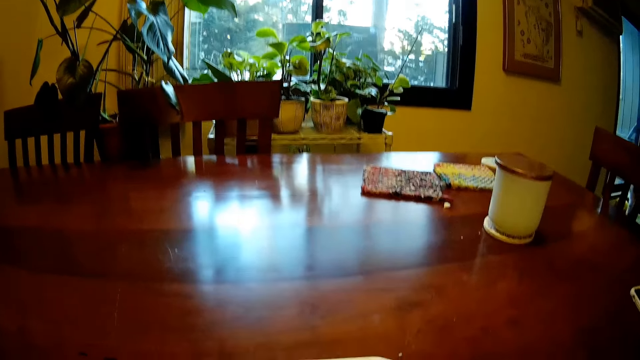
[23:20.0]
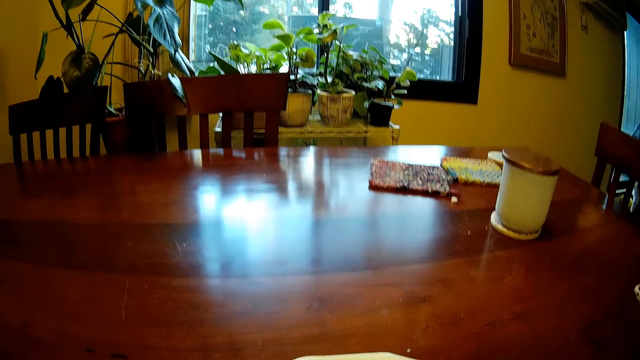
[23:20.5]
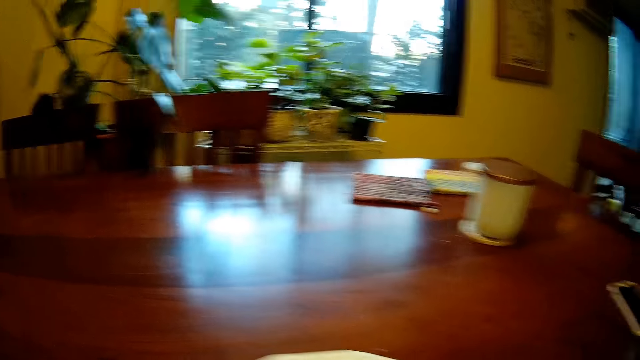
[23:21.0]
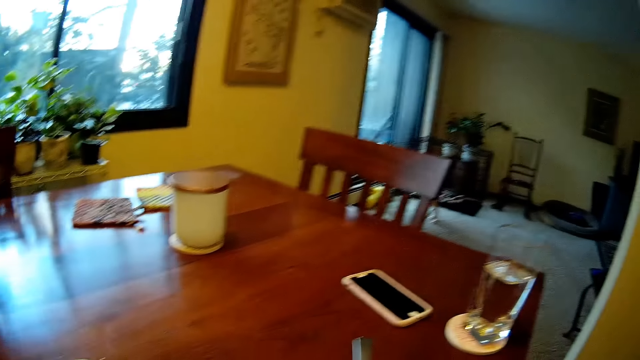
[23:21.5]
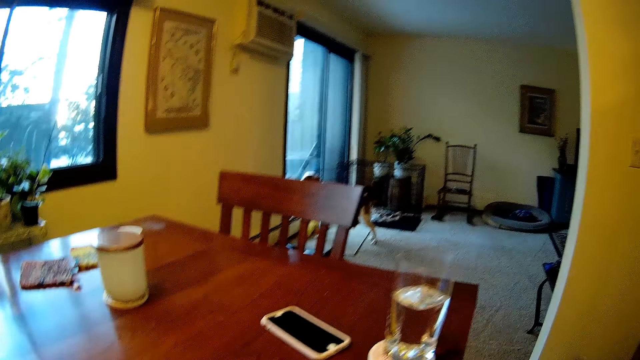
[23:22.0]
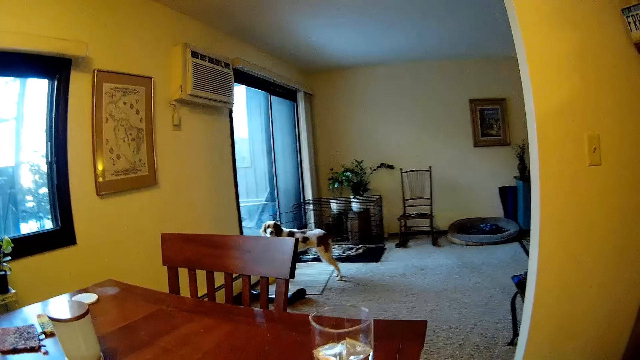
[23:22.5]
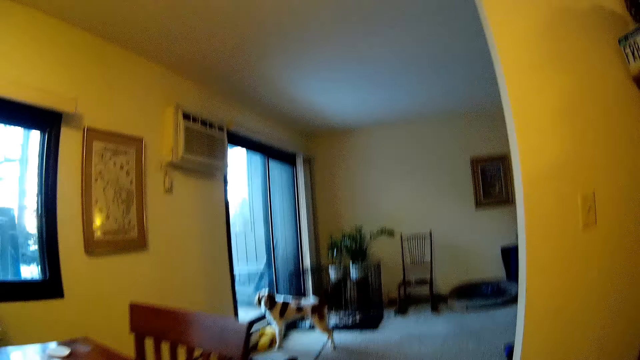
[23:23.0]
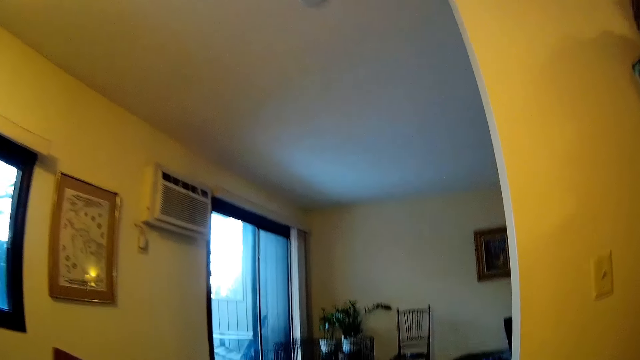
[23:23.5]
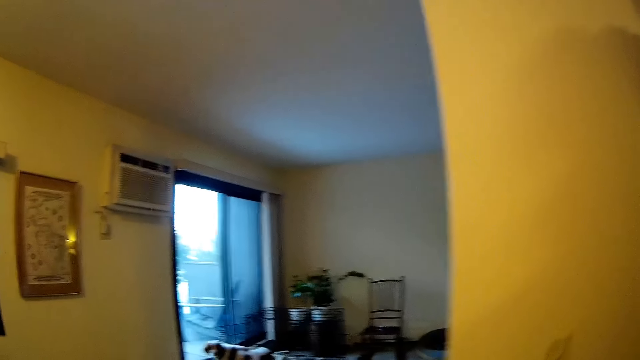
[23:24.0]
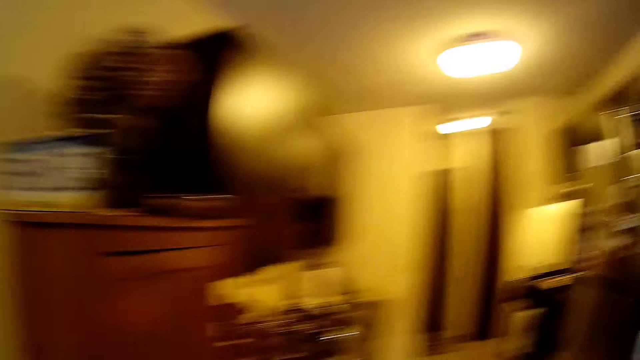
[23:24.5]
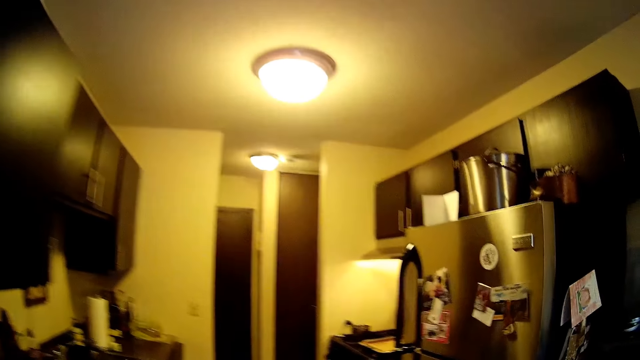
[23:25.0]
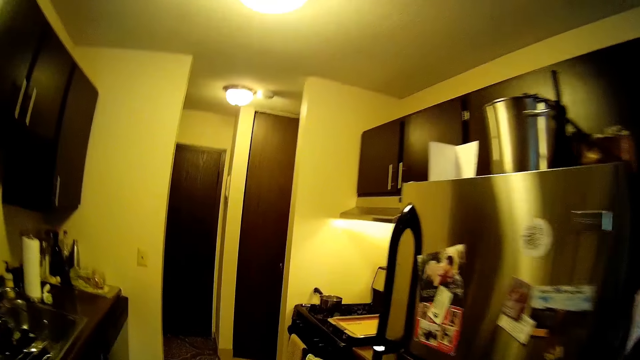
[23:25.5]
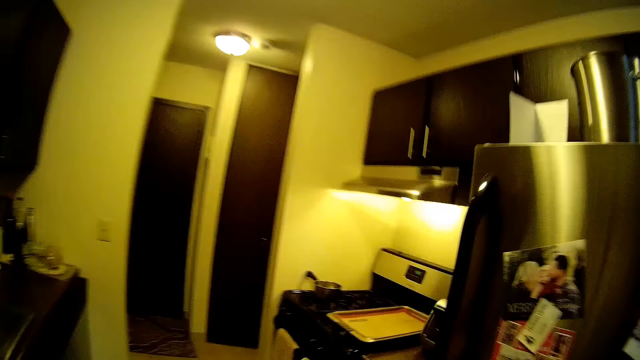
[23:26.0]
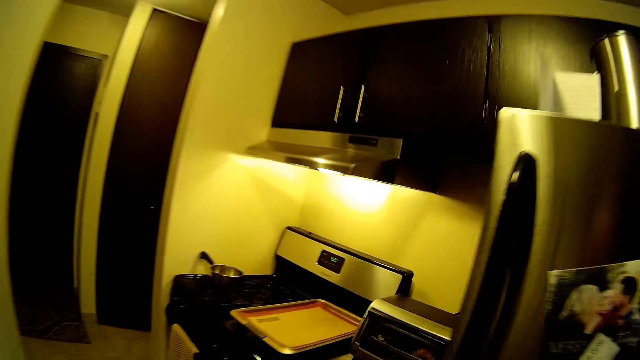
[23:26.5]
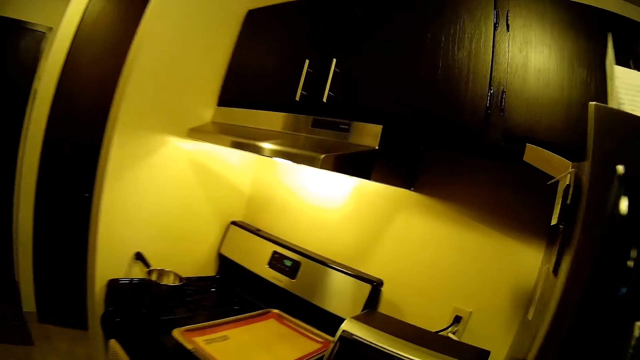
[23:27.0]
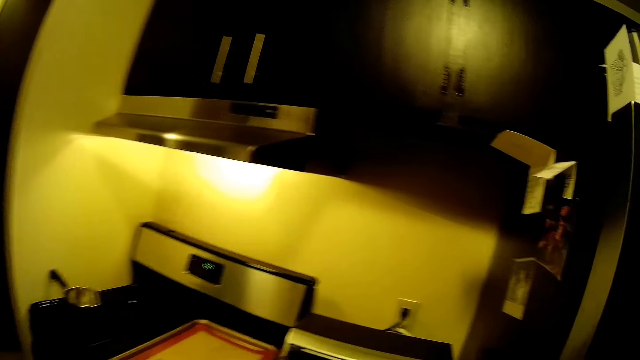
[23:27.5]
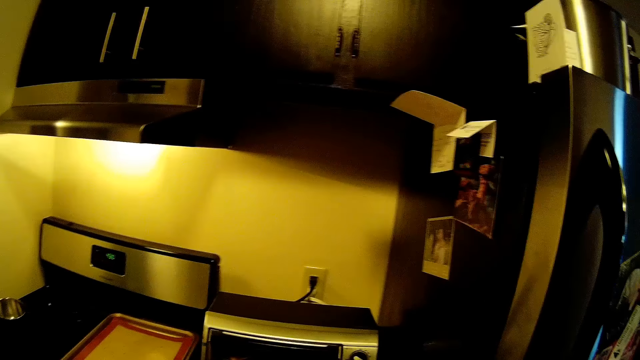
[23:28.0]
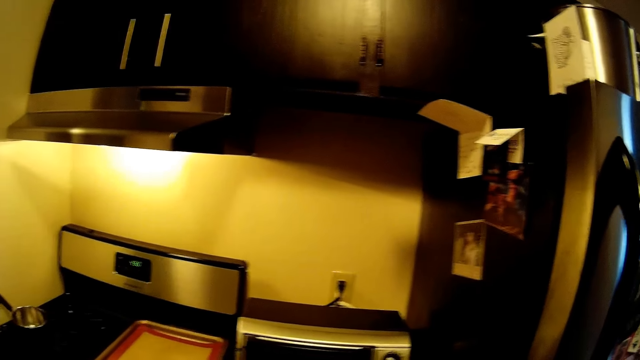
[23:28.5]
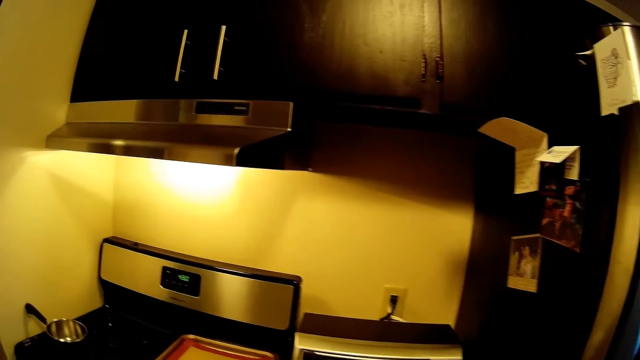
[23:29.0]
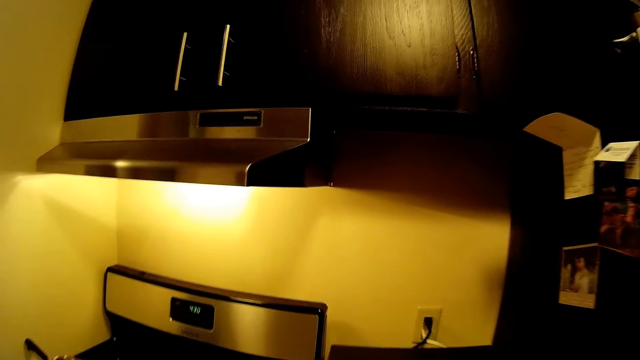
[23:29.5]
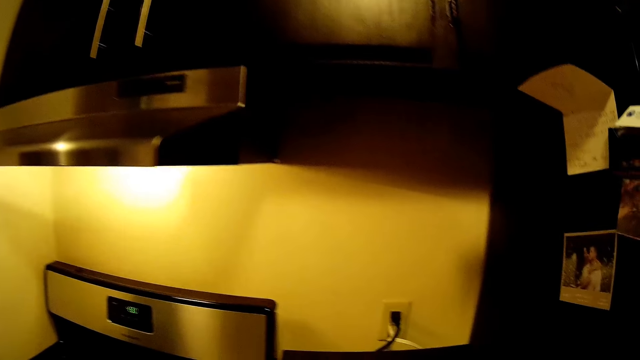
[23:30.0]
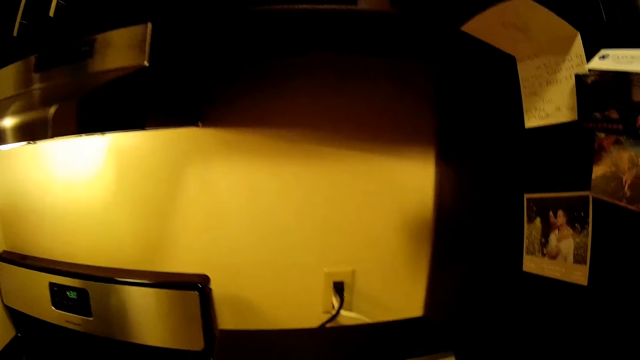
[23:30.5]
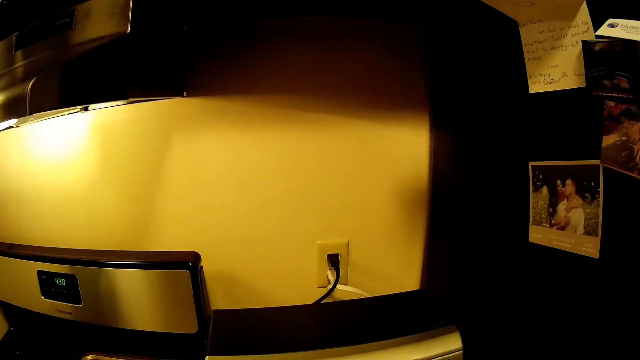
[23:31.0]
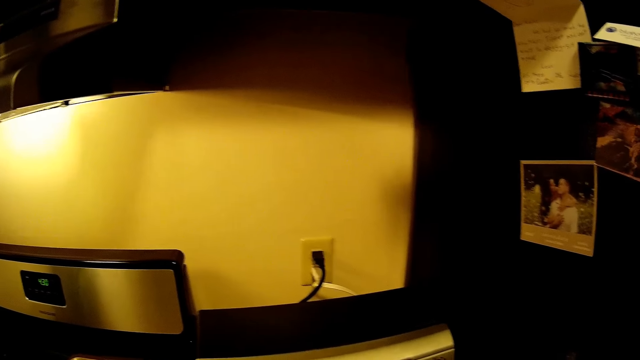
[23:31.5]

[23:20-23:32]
The camera wearer moves closer to the plate. They walk into the kitchen.

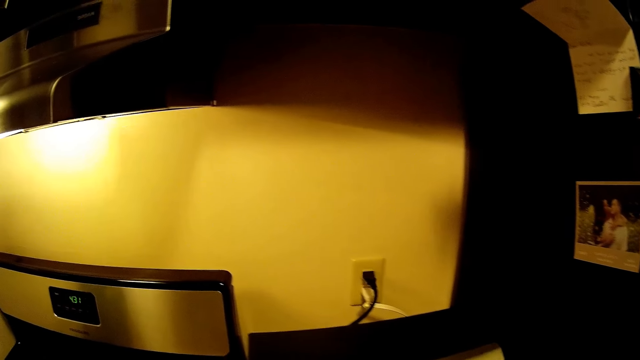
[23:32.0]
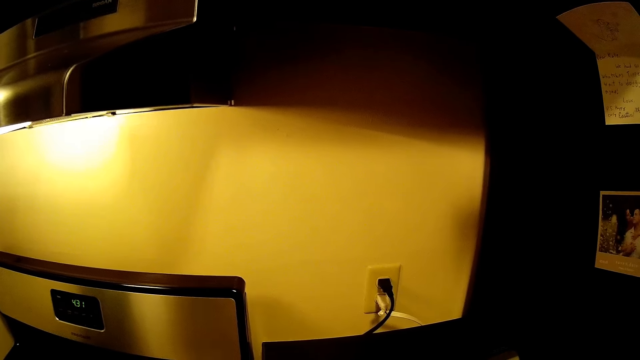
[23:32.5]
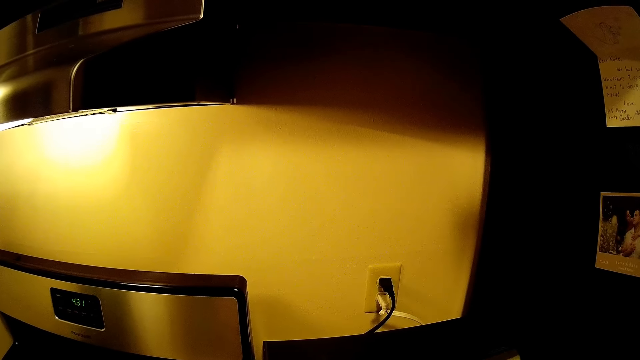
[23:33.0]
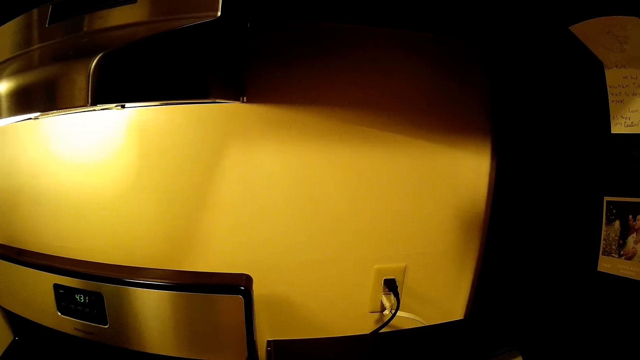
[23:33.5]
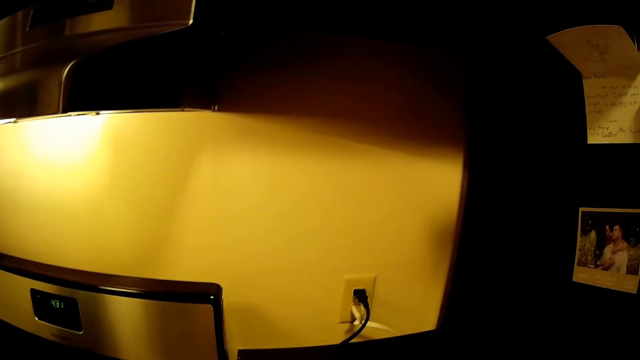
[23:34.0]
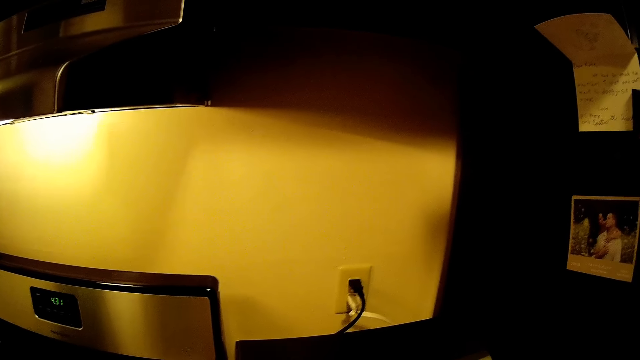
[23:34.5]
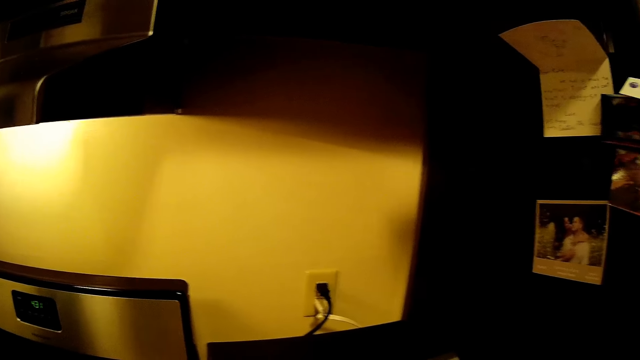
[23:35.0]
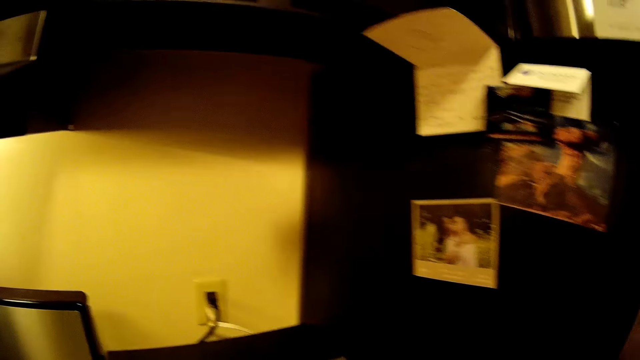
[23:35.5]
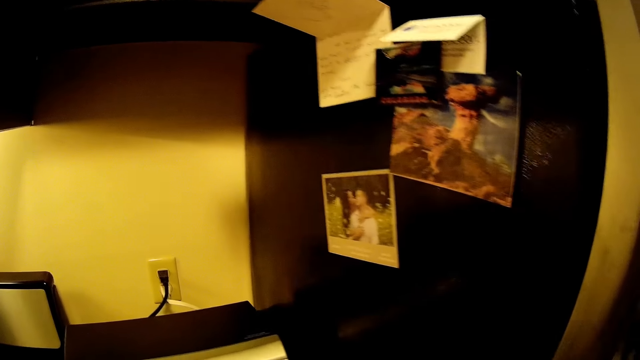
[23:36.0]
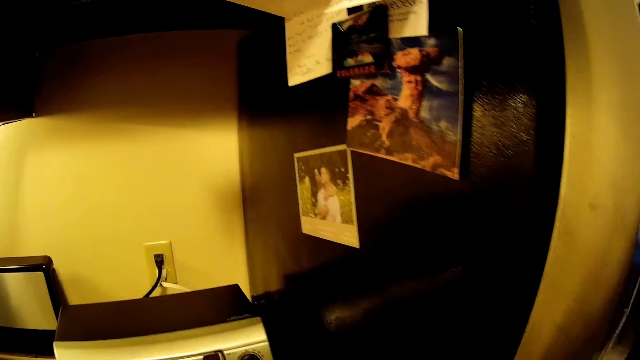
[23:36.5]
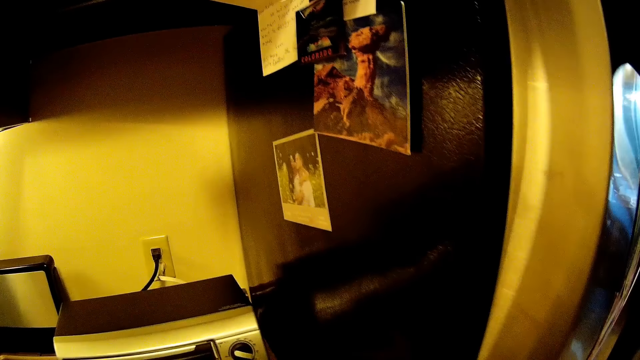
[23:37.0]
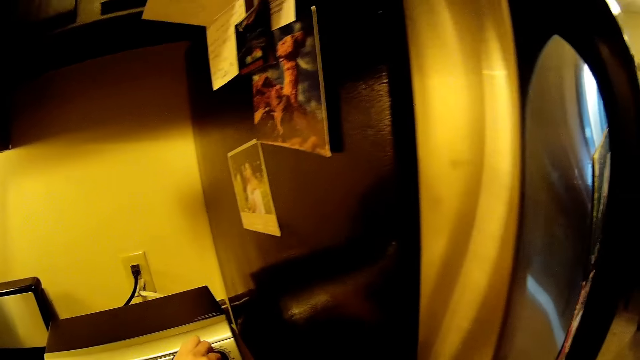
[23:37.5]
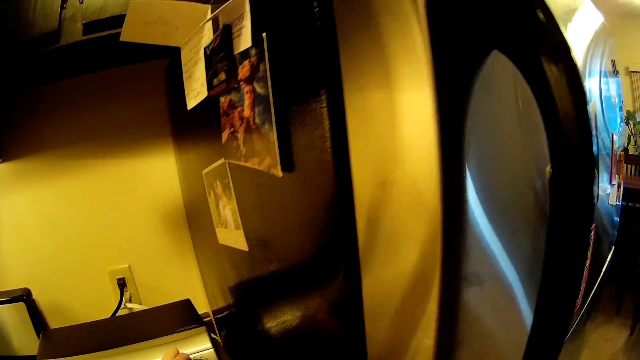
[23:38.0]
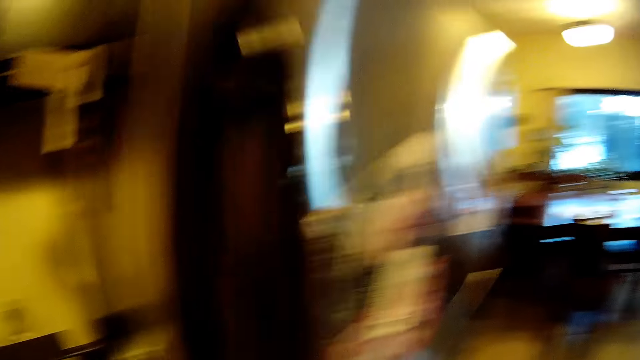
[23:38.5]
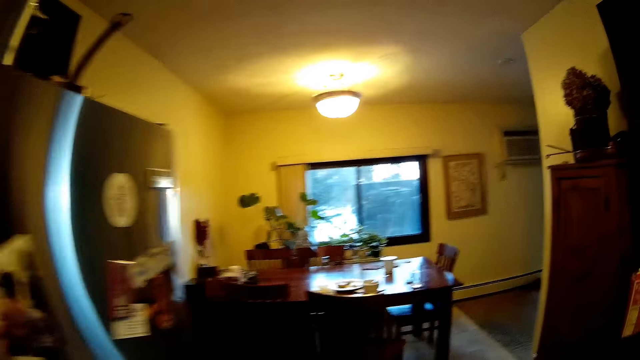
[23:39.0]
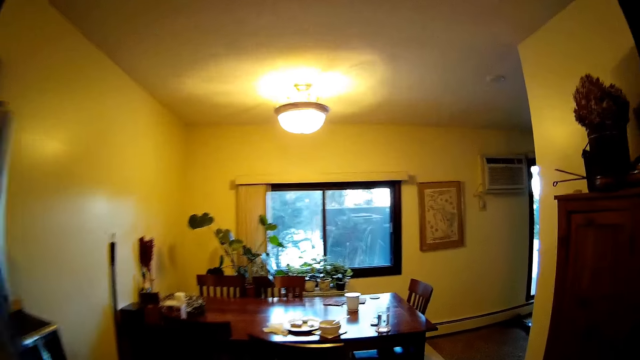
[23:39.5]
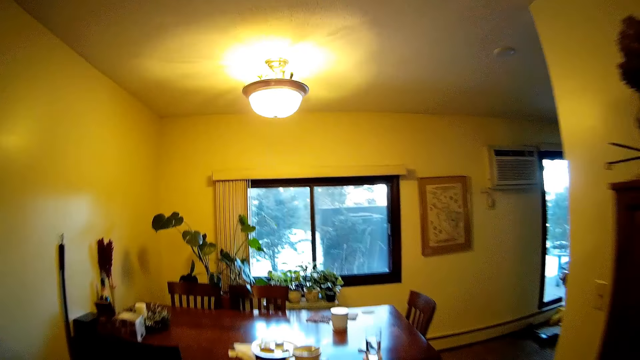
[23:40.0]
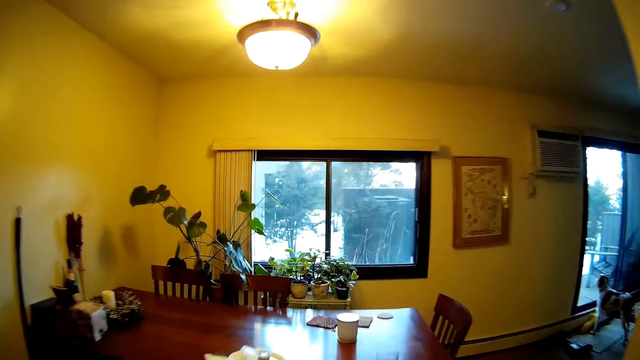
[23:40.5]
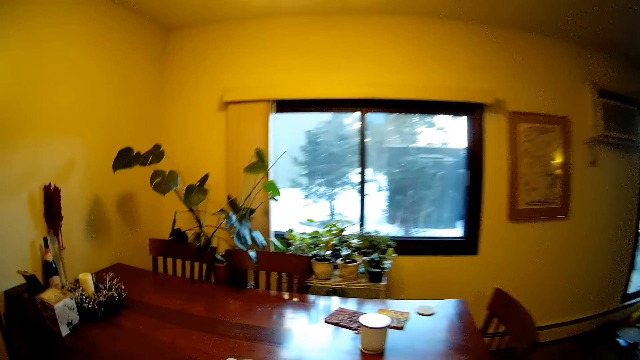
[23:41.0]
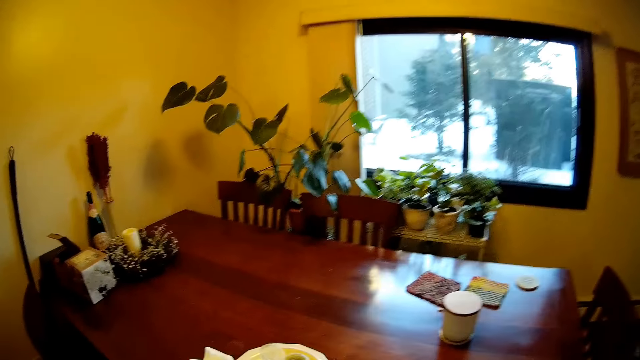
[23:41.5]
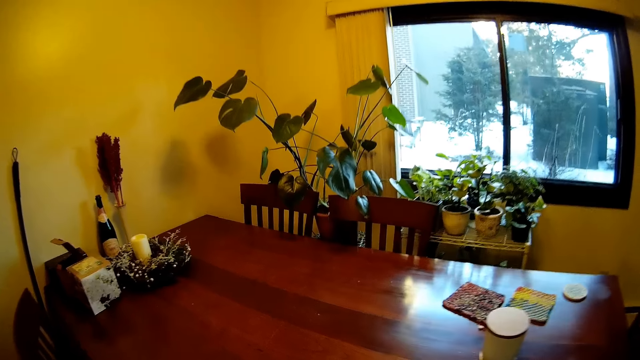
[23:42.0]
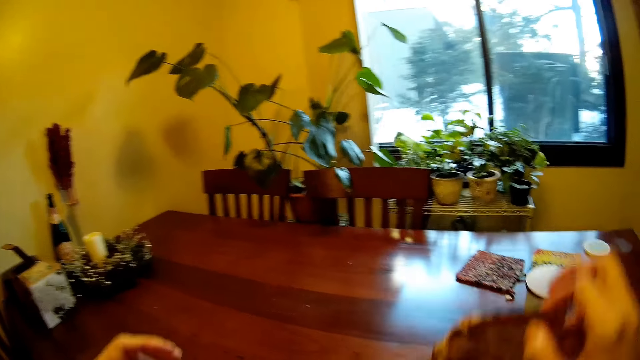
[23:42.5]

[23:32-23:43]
The camera wearer adjusts the switch on an oven with his left hand. He walks into the dining room from the kitchen, back to the dining table.
